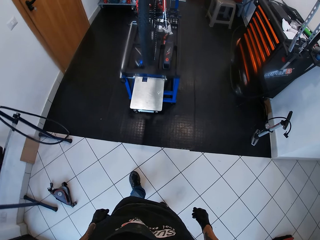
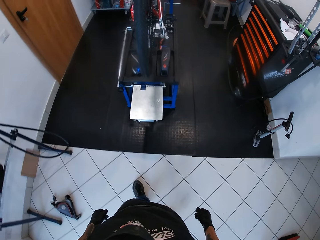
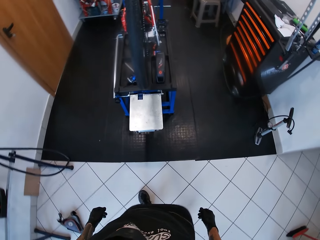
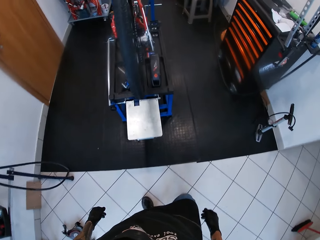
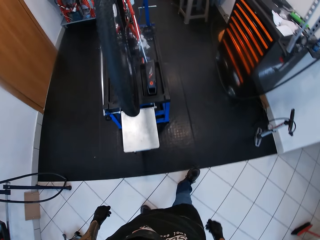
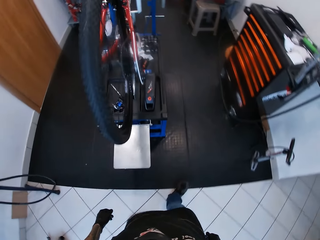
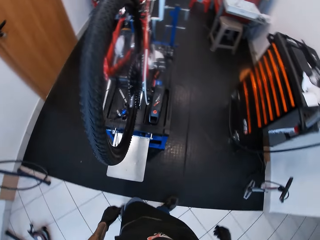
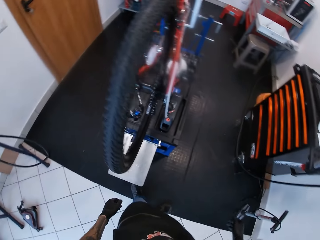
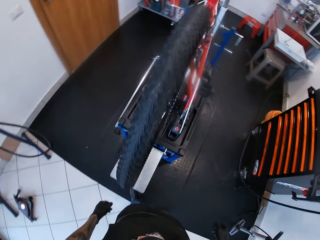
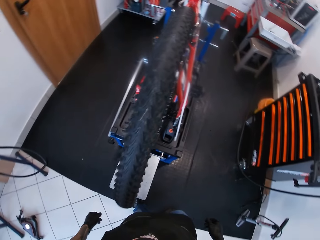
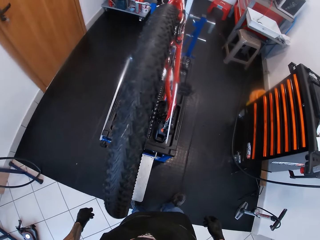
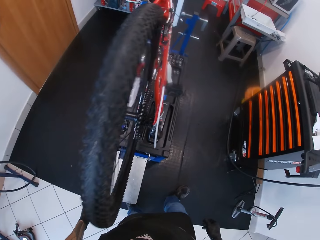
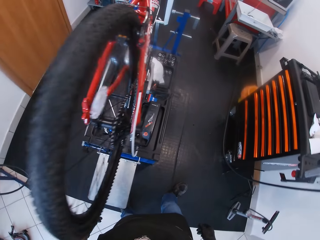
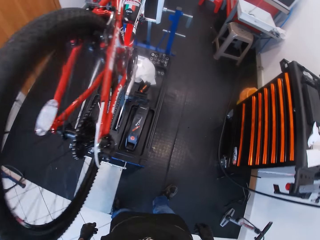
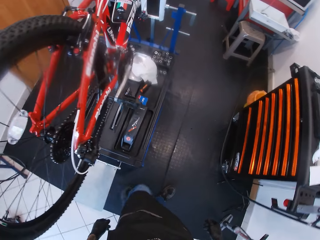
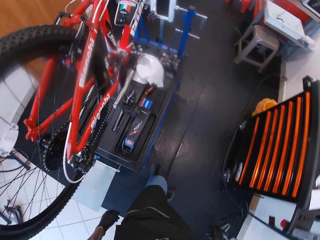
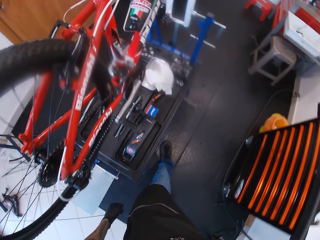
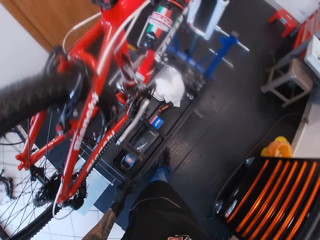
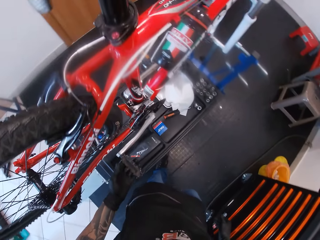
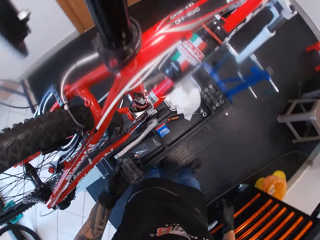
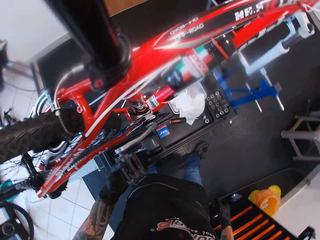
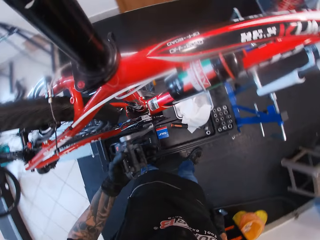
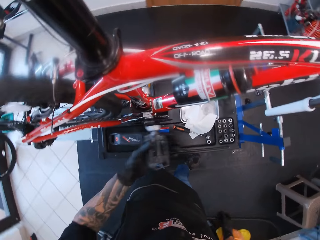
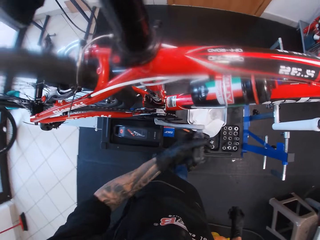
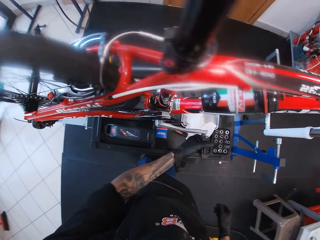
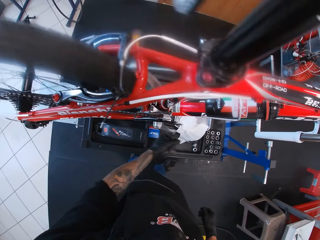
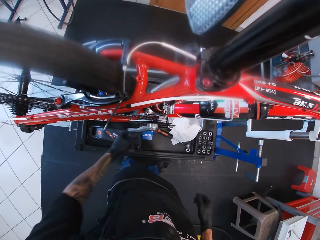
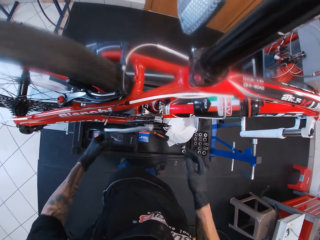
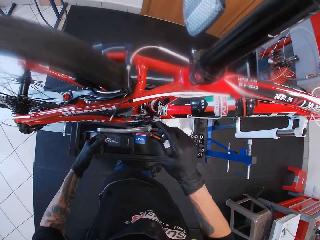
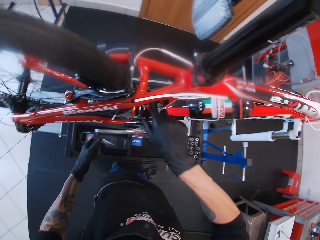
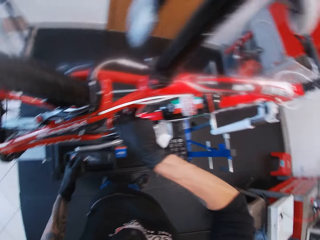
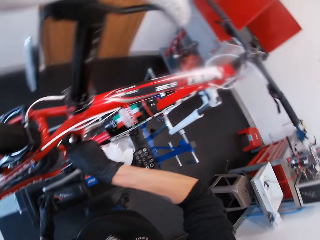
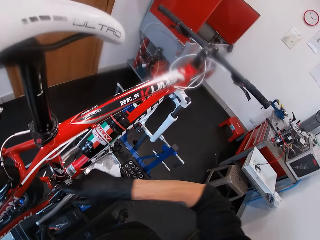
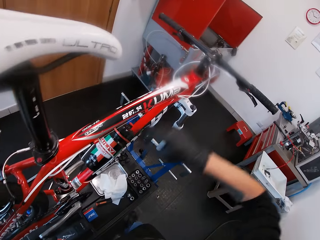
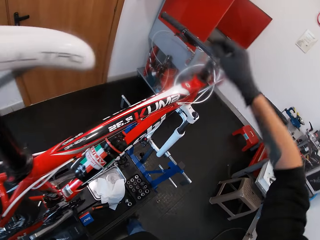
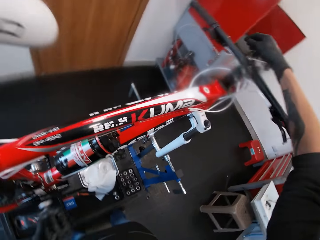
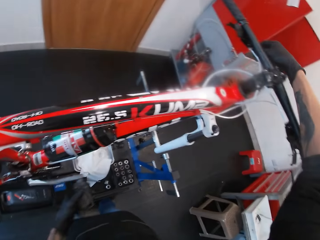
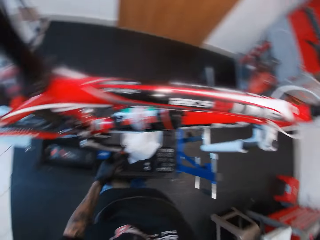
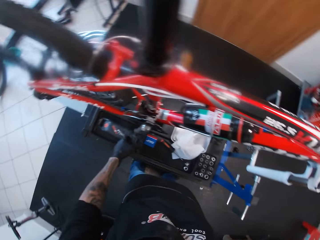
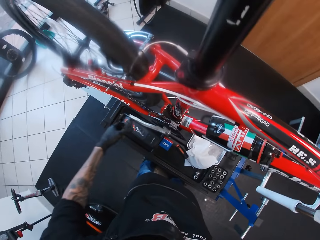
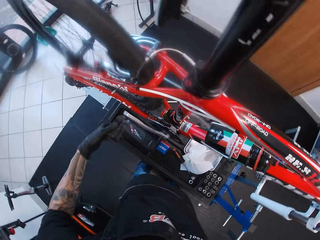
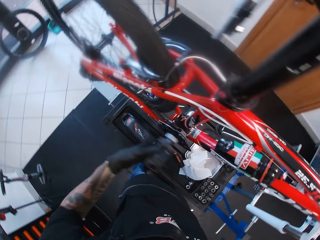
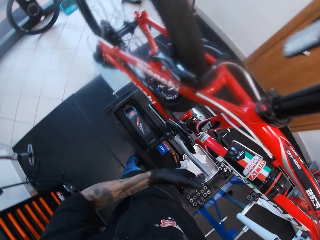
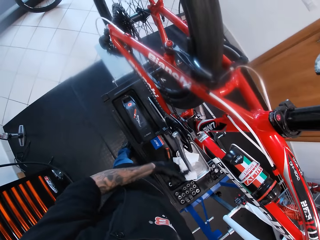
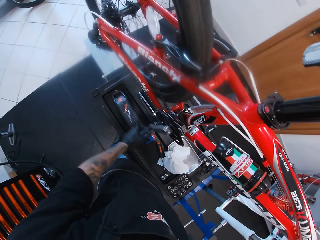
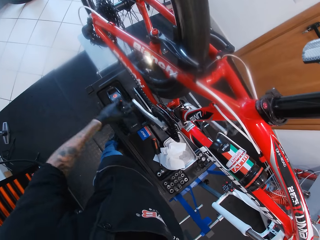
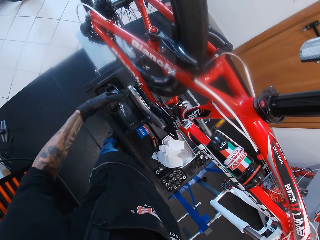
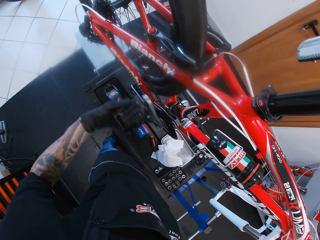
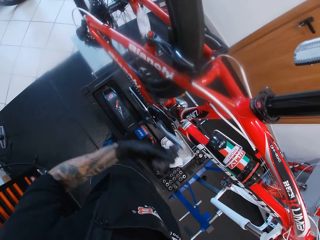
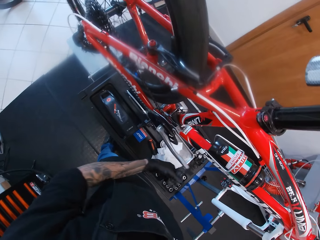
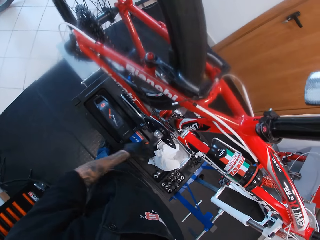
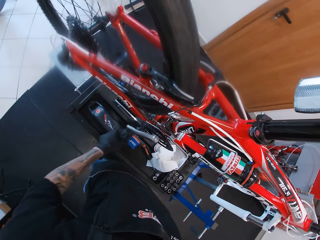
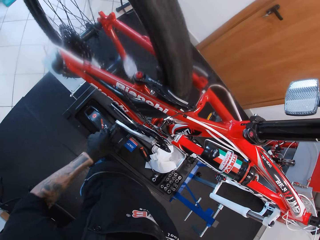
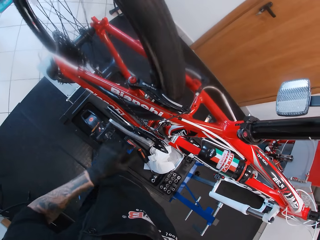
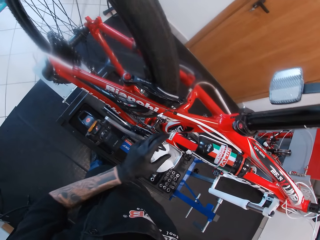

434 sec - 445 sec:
The camera wearer walks around. He rolls the bicycle pedal with his left hand. He touches the pedal crank arm. He touches the front chain derailleur. He touches the brake lever. He rotates the pedal crank arm.

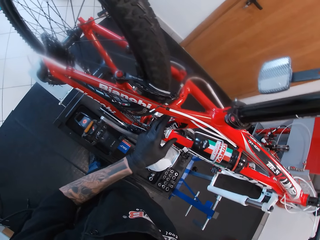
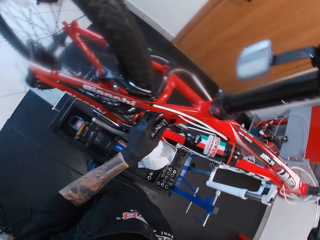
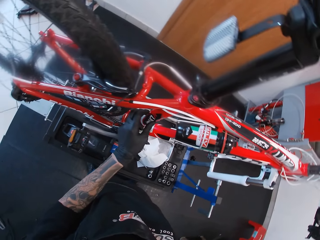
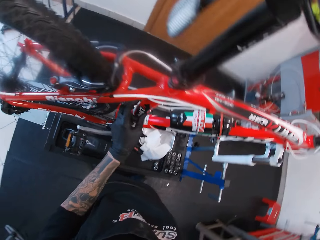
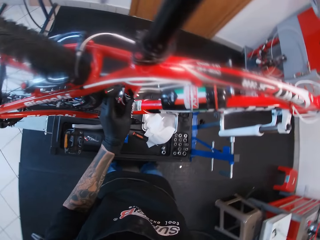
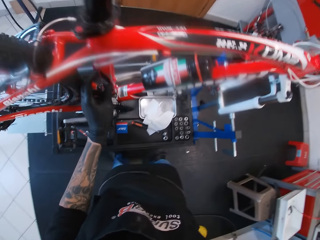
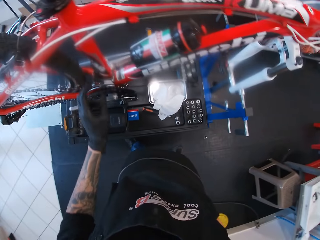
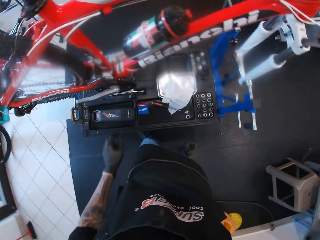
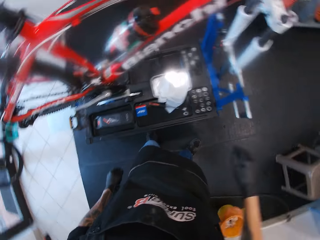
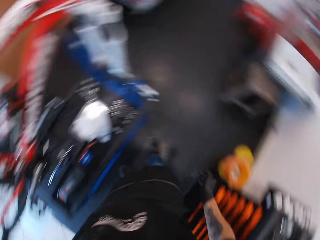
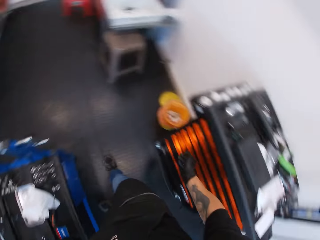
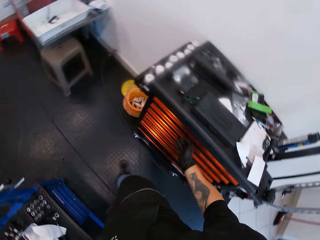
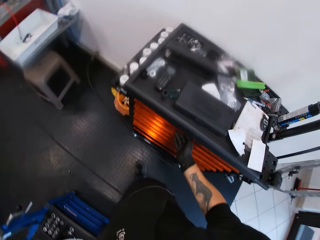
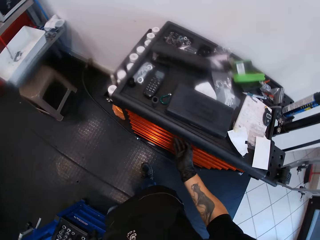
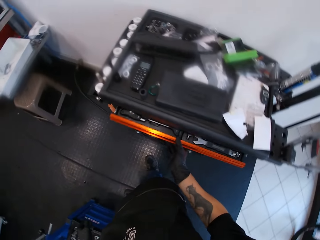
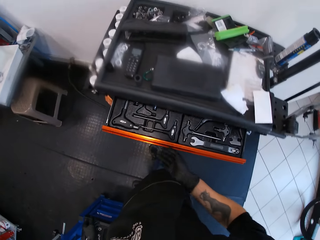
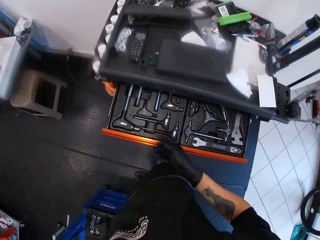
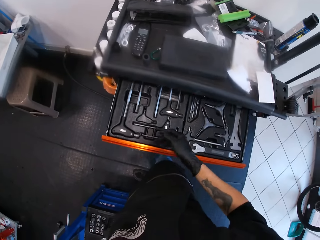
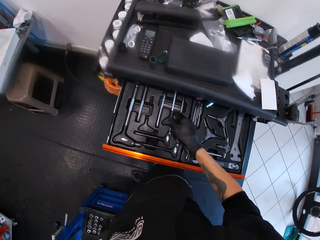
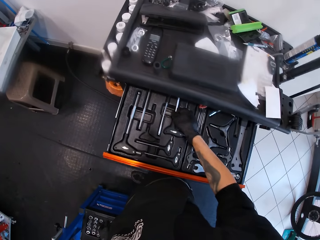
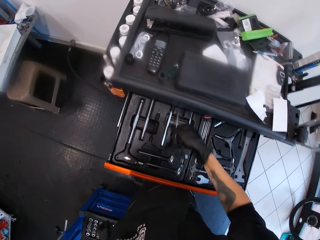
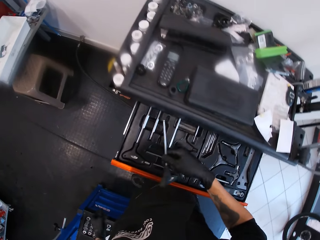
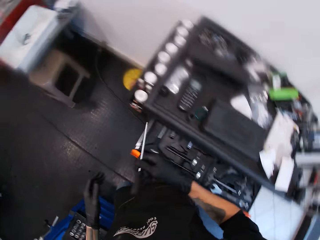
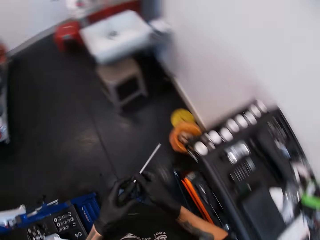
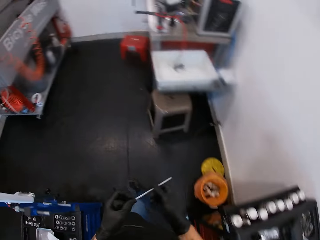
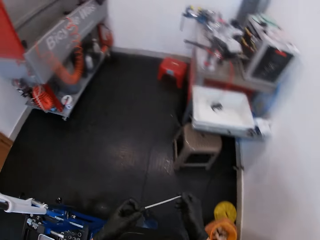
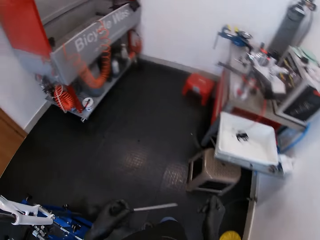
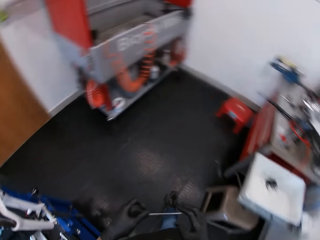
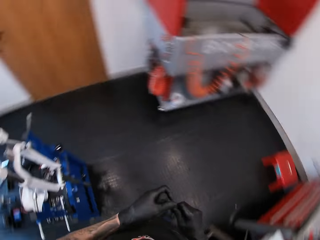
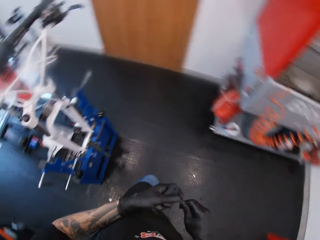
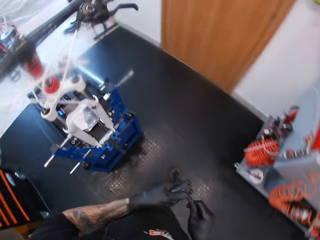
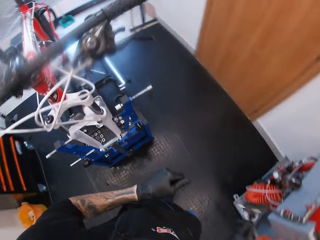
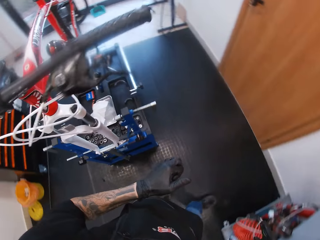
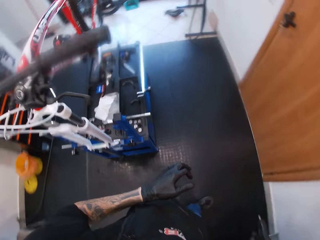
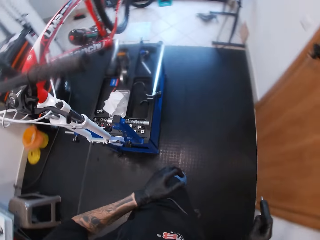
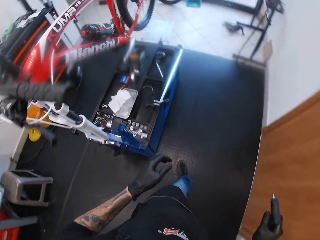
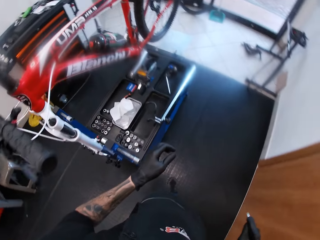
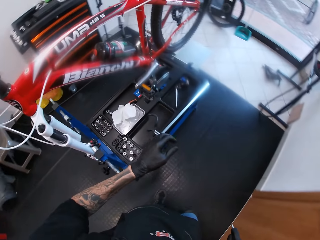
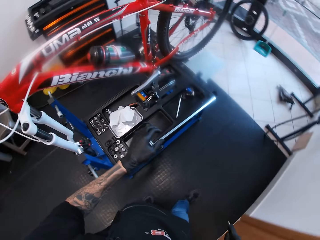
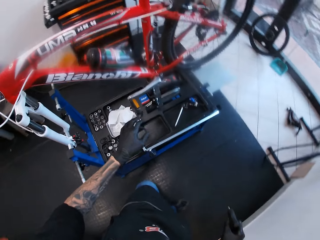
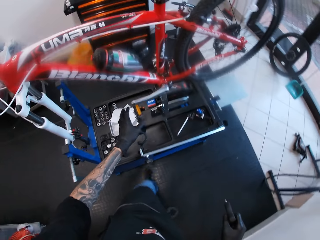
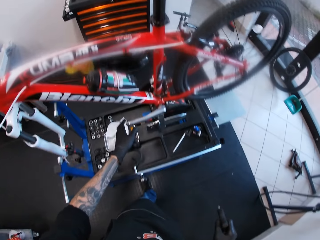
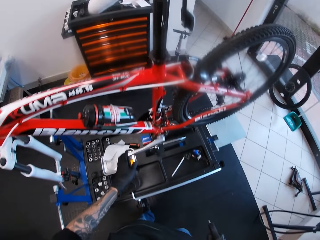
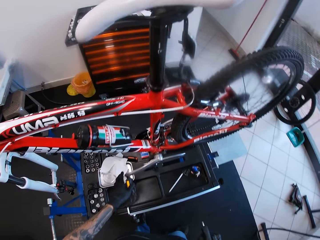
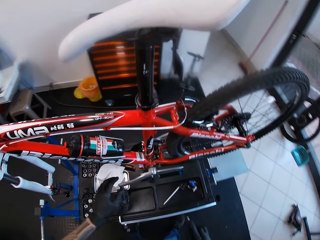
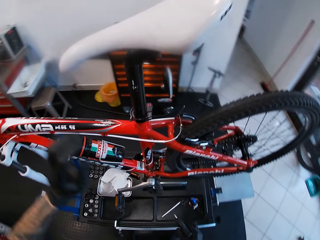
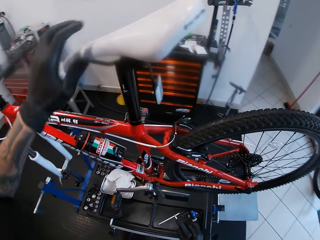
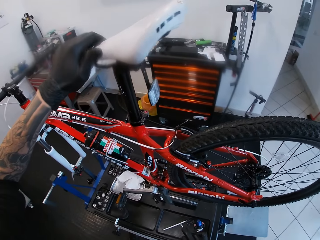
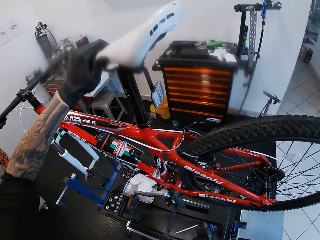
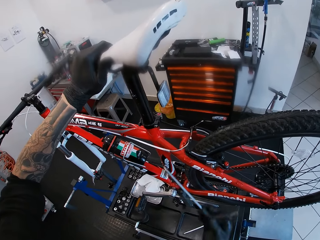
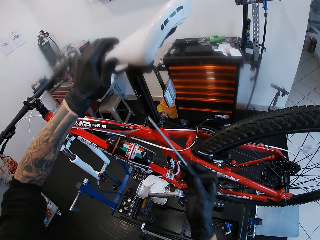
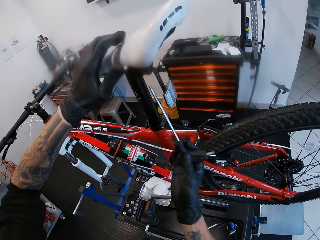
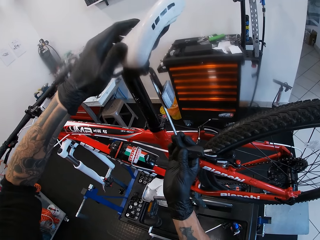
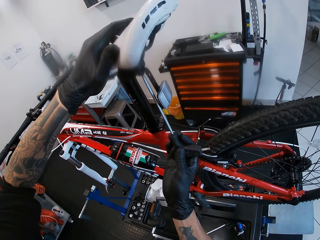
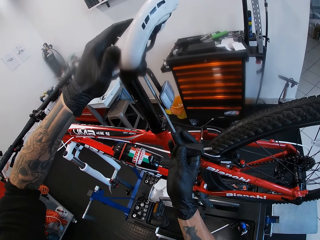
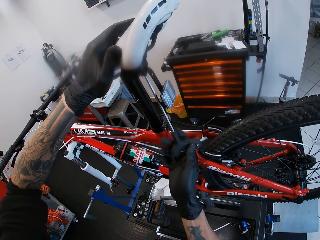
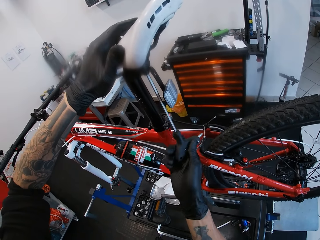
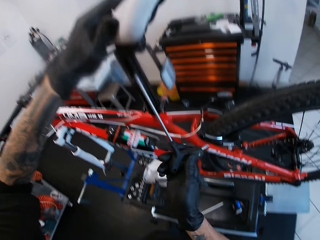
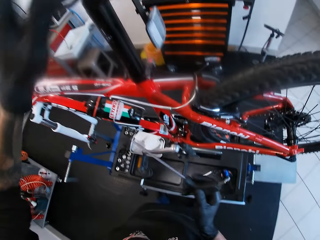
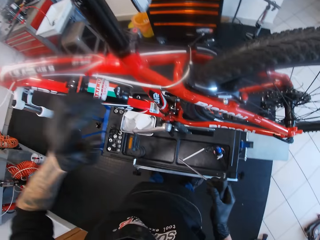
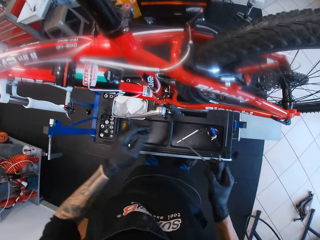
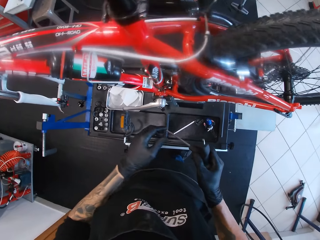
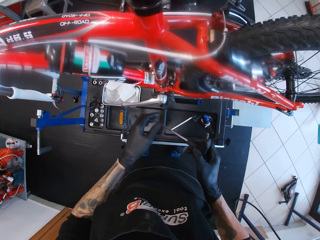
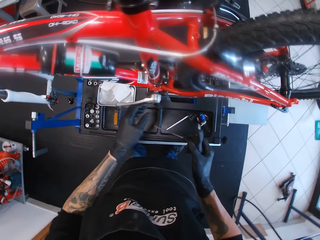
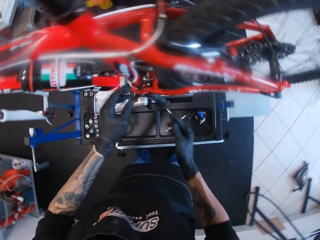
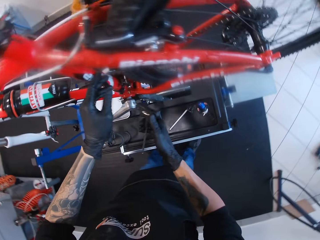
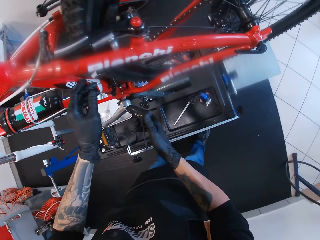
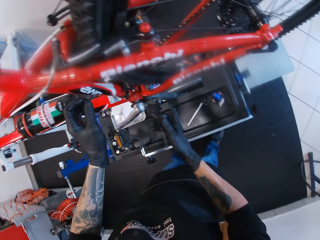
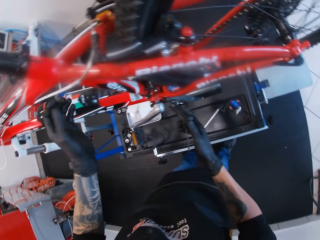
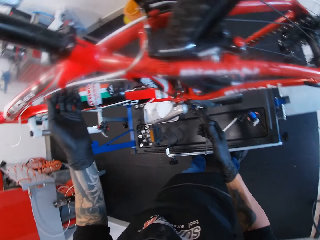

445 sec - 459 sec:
The camera wearer fiddles with the housing stop of the bicycle with his left hand. He touches the down tube. He removes his hand from the bicycle and turns. He opens a drawer of a tool chest with his right hand. He picks up an L-shaped hex screwdriver from the drawer with his right hand. He cleans the L-shaped hex screwdriver with both hands. He walks around. He touches the bicycle pedal. He places his left hand on the bicycle saddle. He tightens a screw under the bicycle saddle with the L-shaped hex screwdriver in his right hand. He removes his hands from the bike. He touches the bike down tube.
